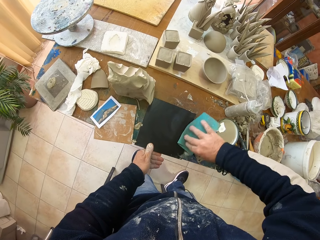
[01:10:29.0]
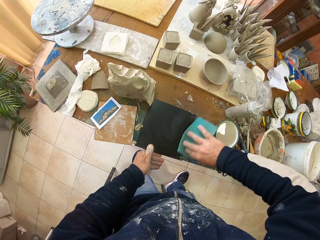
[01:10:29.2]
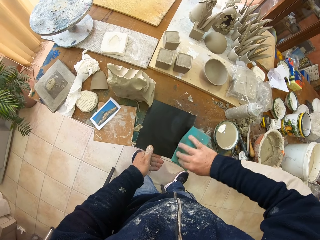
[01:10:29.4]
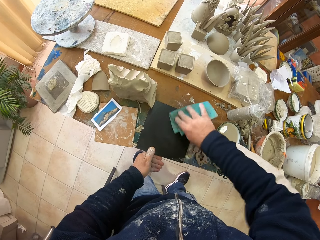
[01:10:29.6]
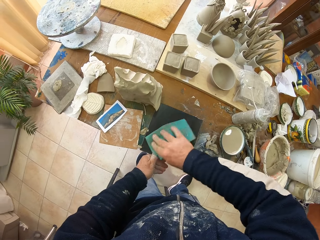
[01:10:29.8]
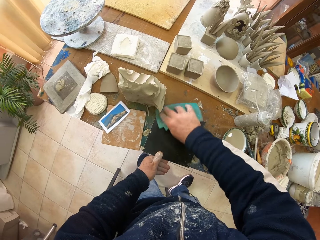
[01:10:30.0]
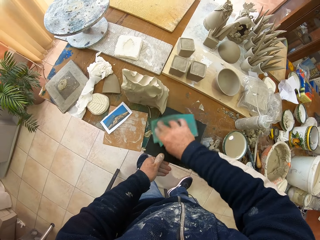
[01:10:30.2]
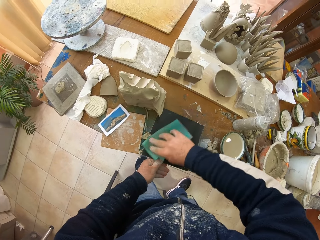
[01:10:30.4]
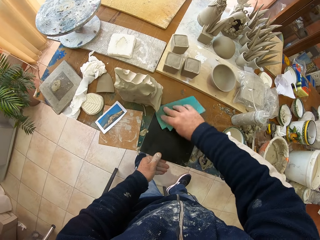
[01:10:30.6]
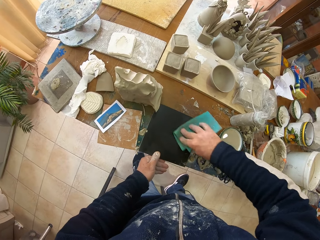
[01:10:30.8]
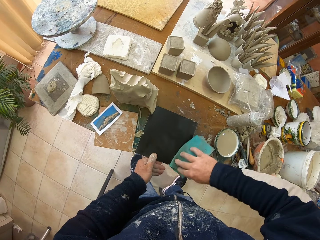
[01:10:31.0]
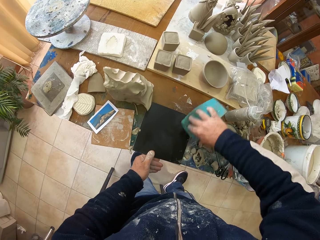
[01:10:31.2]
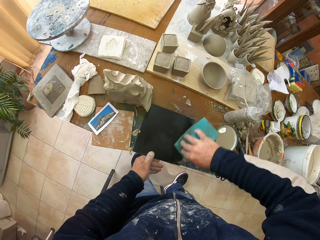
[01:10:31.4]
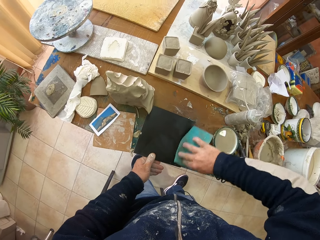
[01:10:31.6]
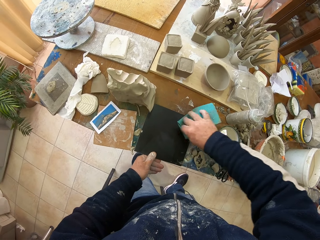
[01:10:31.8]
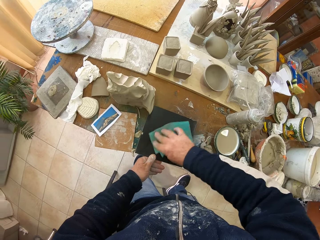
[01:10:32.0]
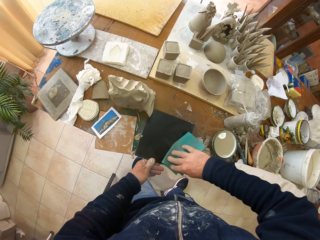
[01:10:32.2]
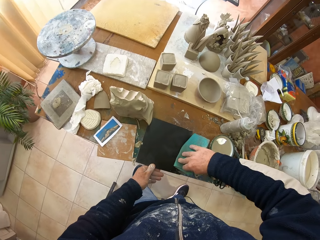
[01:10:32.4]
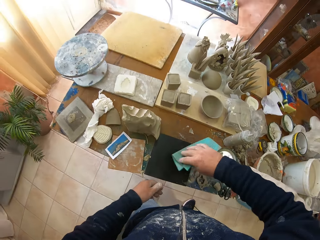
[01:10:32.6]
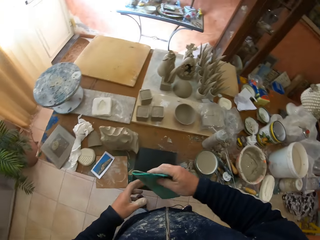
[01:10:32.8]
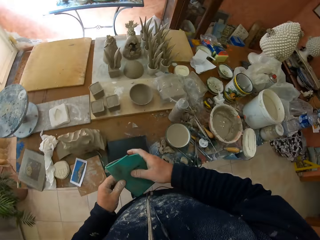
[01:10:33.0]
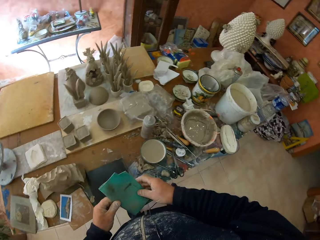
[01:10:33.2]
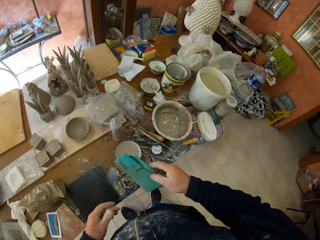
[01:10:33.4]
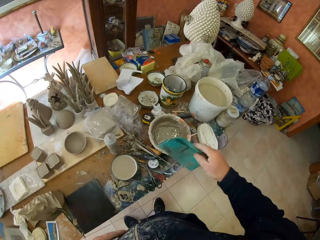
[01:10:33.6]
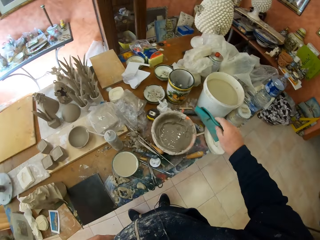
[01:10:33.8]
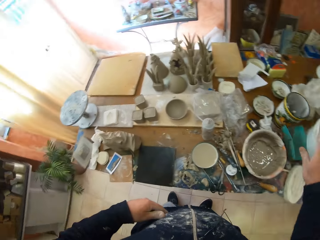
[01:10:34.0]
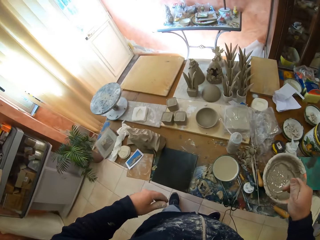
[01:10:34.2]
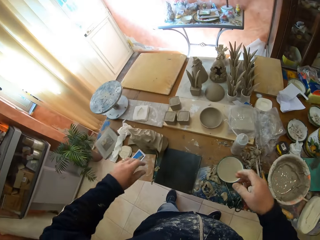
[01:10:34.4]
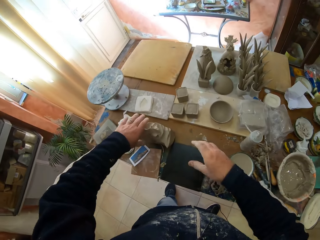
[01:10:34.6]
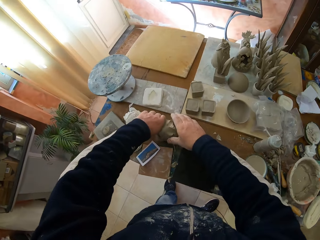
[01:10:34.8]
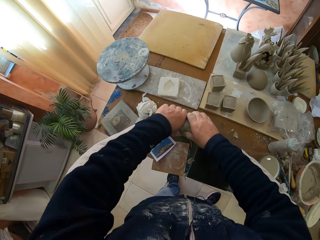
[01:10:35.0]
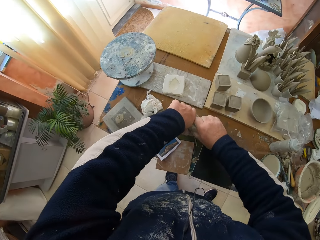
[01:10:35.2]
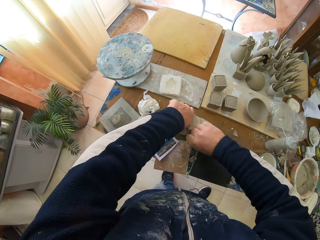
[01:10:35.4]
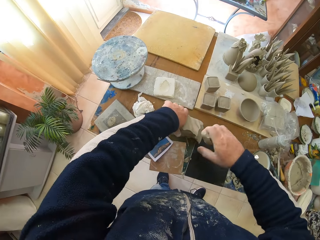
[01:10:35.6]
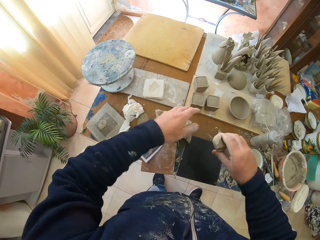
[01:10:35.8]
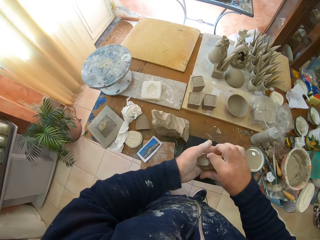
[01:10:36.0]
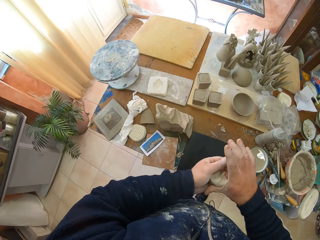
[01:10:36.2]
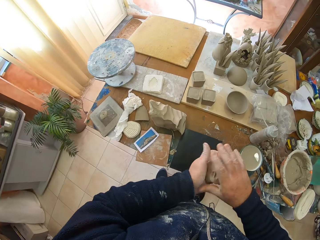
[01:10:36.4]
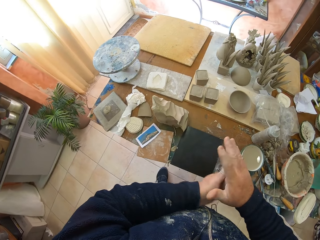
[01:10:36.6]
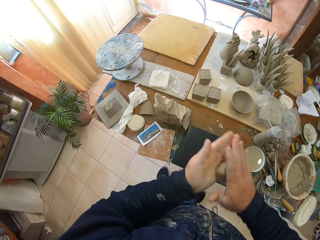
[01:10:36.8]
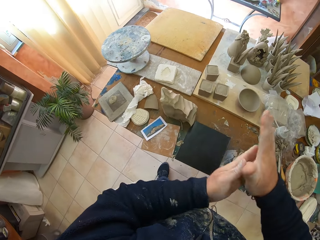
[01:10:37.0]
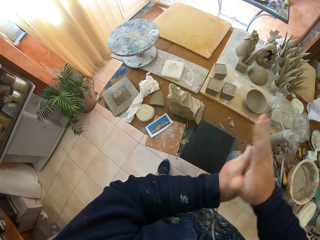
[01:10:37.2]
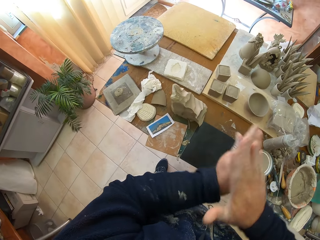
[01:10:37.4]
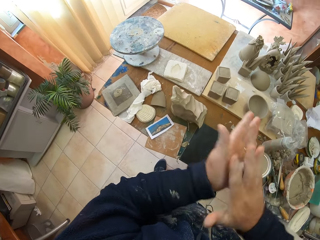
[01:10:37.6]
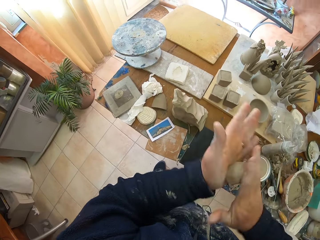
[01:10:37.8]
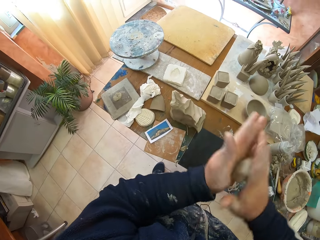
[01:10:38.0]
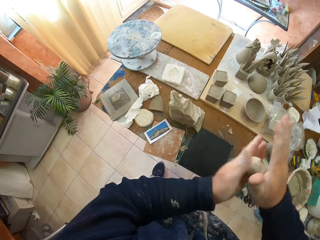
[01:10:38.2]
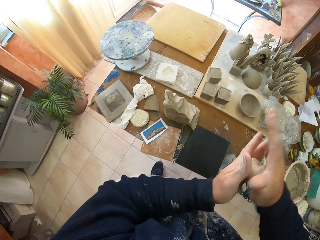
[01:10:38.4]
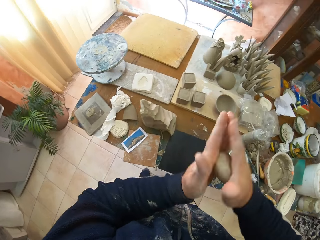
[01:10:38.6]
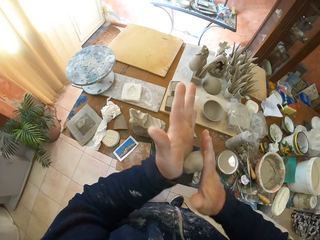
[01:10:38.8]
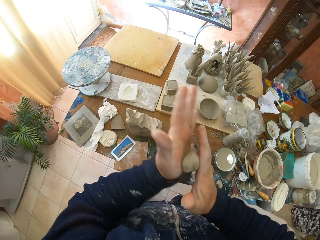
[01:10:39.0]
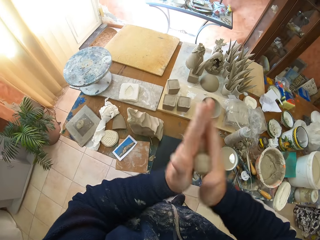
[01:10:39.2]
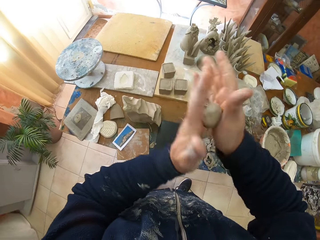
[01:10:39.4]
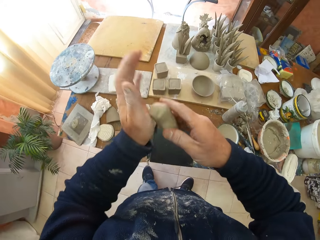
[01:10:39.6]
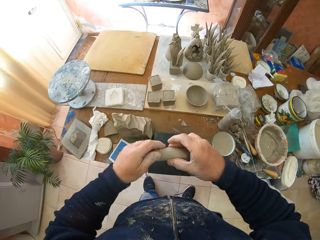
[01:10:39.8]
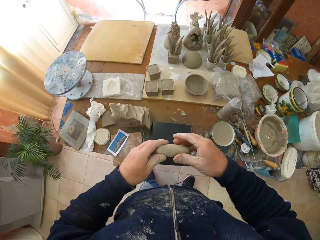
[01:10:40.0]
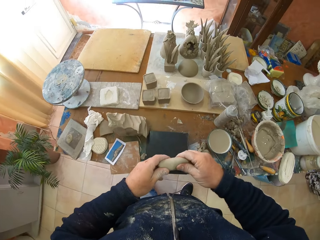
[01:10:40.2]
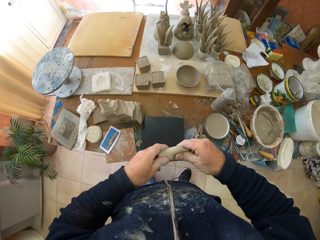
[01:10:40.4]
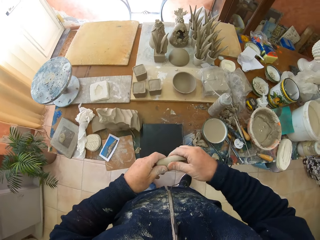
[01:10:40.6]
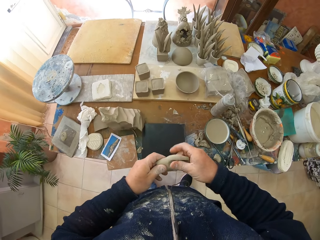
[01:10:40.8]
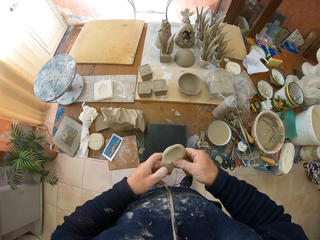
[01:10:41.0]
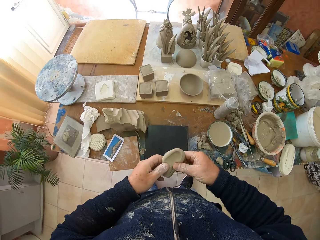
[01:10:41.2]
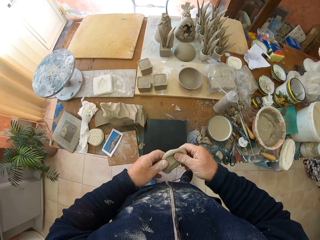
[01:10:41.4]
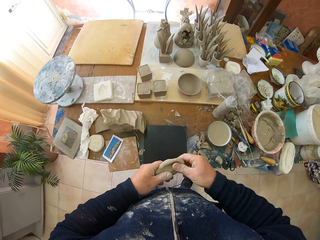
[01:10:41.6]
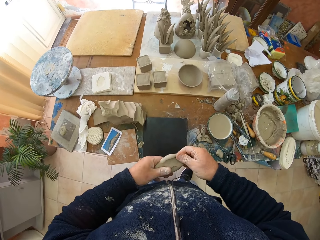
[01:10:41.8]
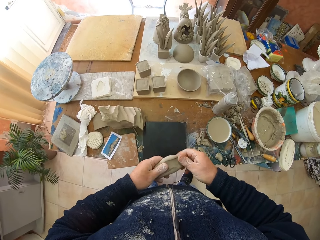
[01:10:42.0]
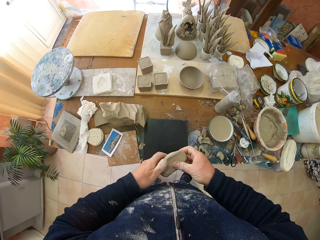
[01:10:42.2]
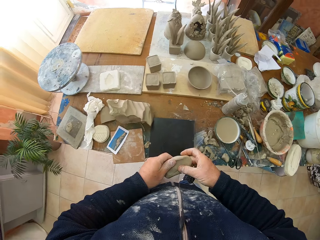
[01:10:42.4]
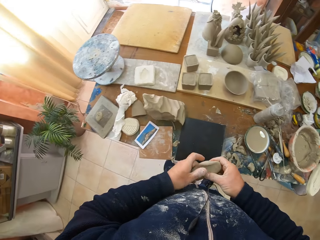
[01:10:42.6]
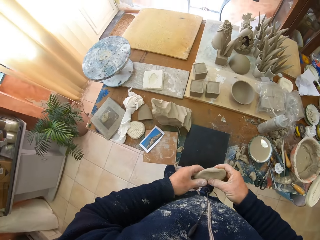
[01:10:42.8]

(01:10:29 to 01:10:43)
The camera wearer puts down a napkin on a table. He cuts clay from the table. He picks up the clay. He molds the clay with his hands. He rolls the clay with his hands. He molds the clay with his hands.

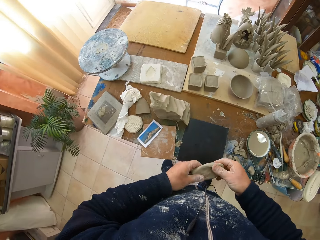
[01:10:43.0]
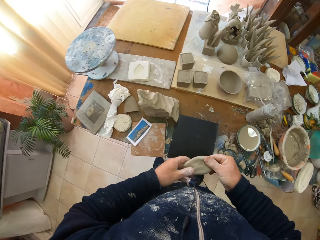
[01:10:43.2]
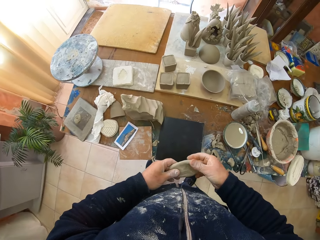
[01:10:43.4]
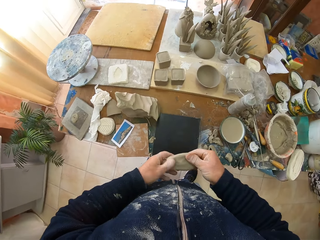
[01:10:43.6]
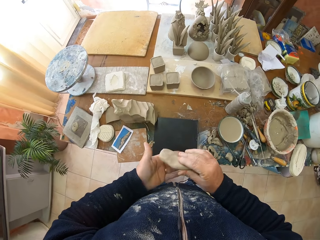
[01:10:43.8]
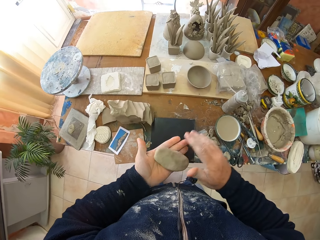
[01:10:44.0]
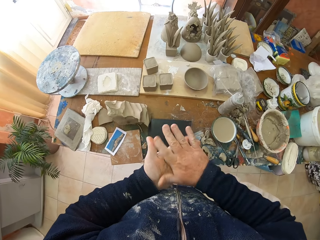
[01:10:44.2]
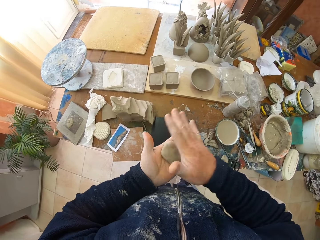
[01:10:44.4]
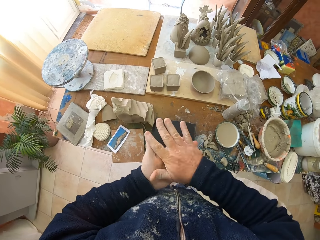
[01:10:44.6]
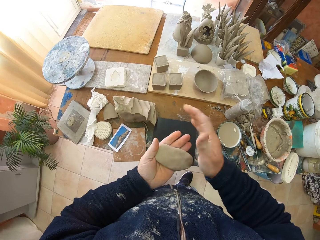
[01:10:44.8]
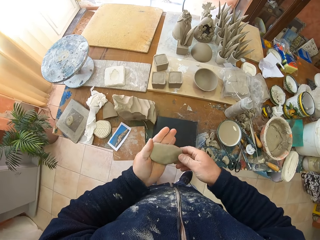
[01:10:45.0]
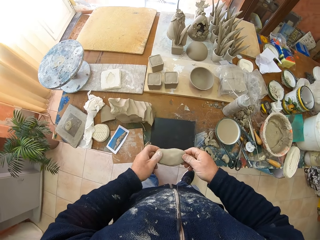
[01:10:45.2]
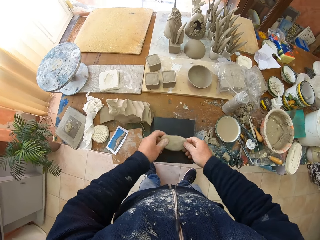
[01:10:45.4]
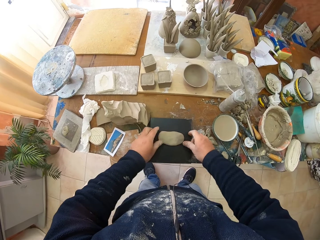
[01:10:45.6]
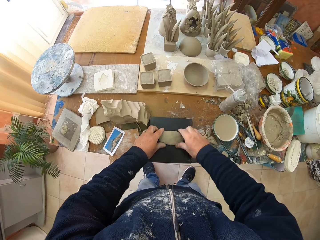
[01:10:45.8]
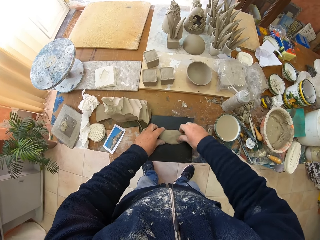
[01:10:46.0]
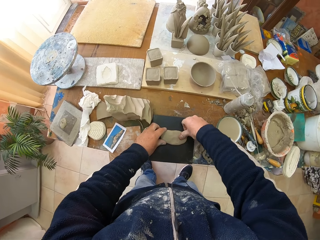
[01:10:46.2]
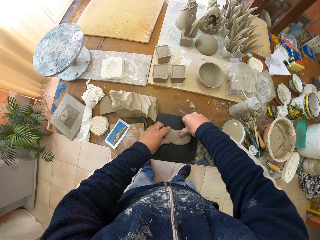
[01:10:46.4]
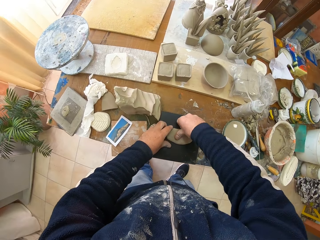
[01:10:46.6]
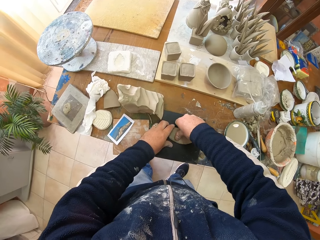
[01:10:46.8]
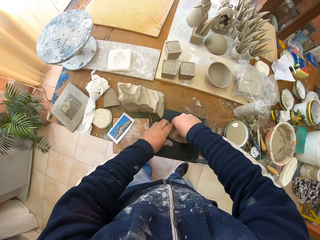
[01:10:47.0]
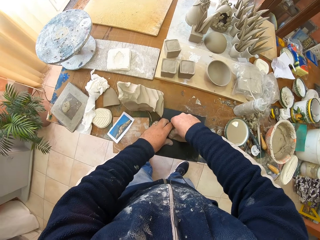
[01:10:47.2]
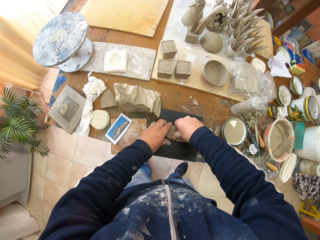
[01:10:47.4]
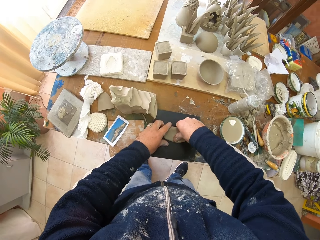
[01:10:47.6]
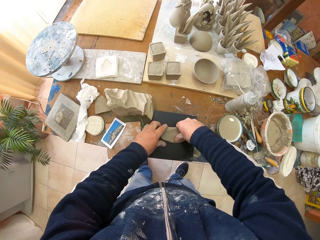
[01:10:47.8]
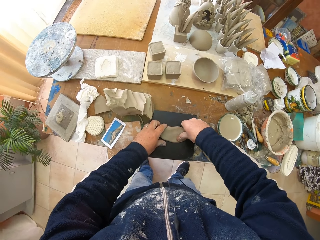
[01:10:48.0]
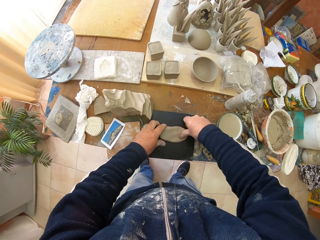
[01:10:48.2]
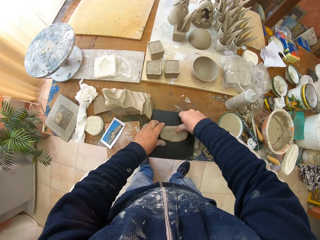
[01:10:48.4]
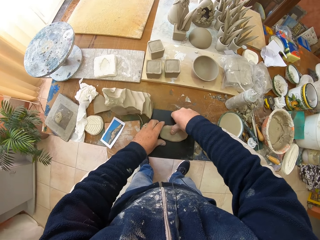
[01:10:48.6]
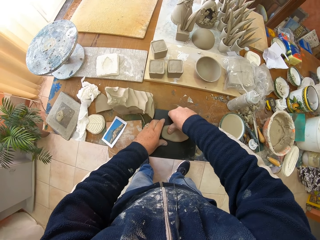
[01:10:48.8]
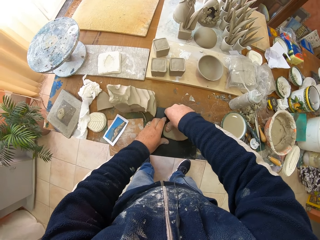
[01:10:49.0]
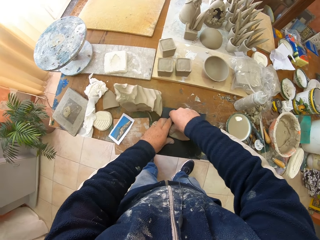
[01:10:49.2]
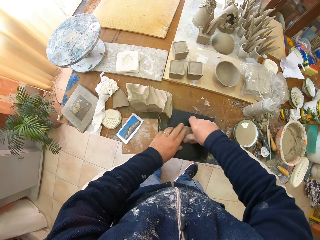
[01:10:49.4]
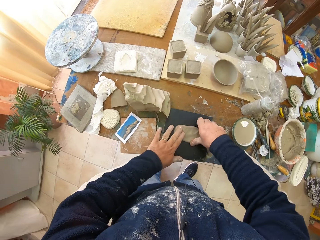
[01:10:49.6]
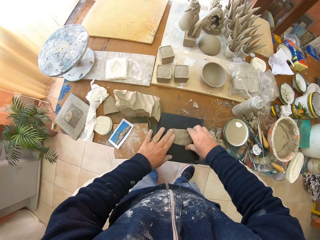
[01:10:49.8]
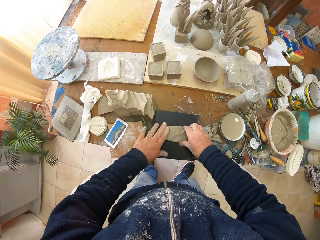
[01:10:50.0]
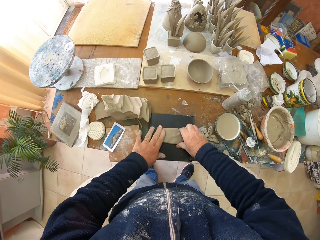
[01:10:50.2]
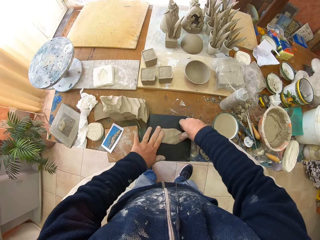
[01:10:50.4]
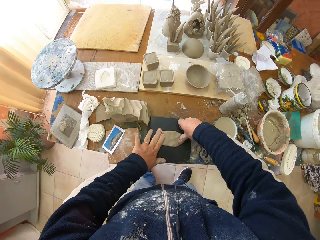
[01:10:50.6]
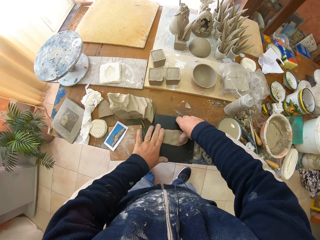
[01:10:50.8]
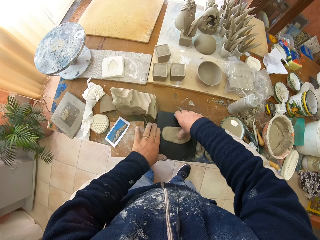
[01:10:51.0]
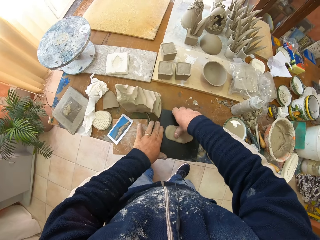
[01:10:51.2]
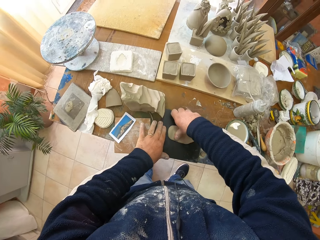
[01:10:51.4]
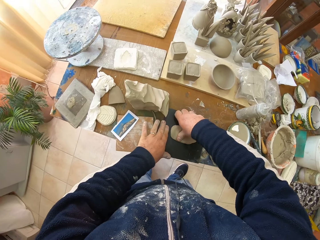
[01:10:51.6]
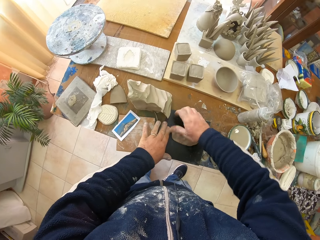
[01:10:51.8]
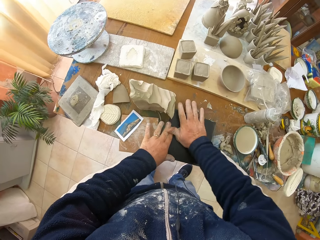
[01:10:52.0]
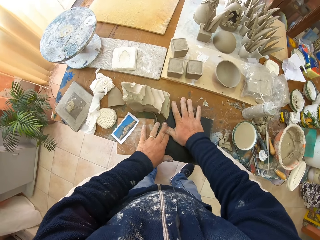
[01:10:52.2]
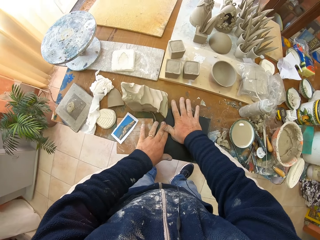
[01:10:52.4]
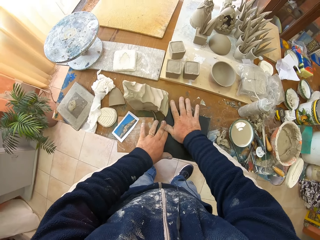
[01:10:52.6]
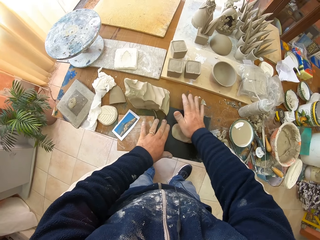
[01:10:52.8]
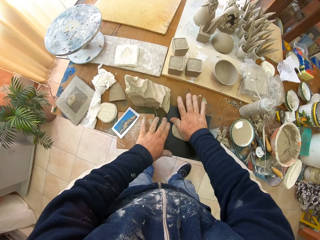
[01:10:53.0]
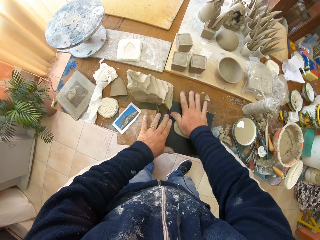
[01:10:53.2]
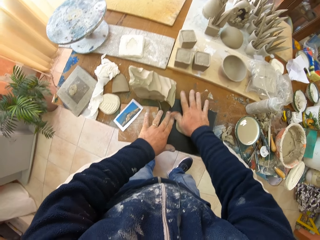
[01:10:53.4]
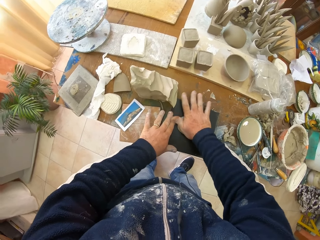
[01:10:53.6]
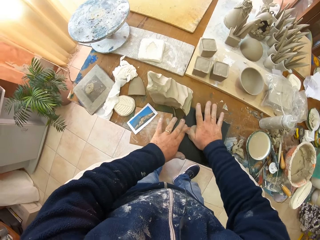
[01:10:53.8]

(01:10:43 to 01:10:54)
The camera wearer flips clay on his hands. He puts down the clay on a tile. He adjusts the clay on the tile.
